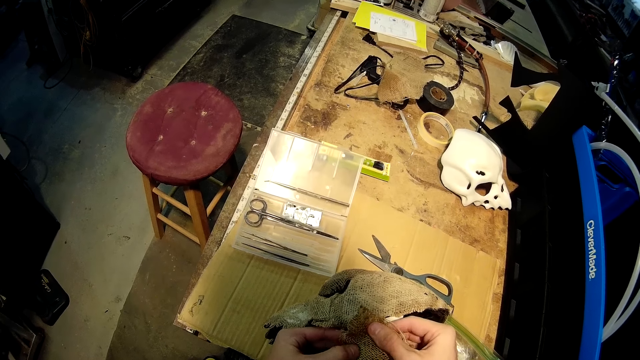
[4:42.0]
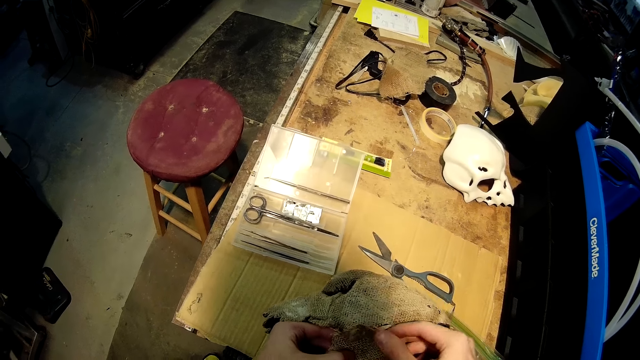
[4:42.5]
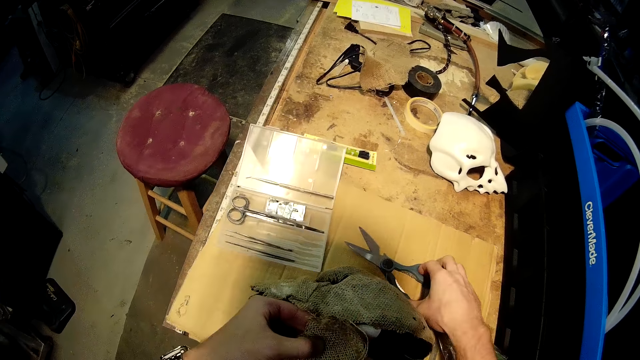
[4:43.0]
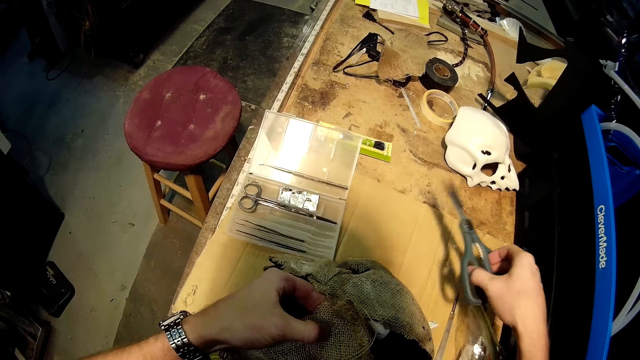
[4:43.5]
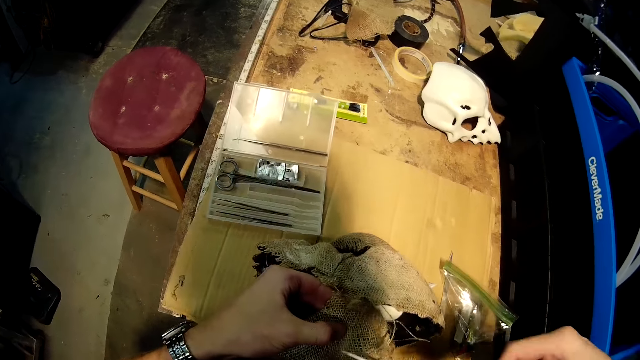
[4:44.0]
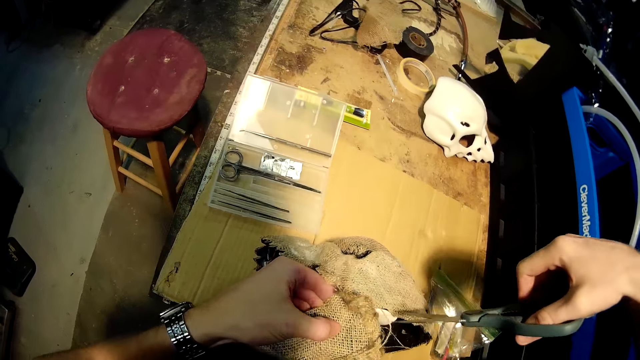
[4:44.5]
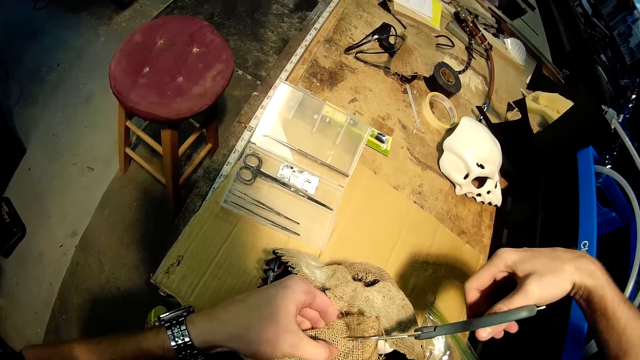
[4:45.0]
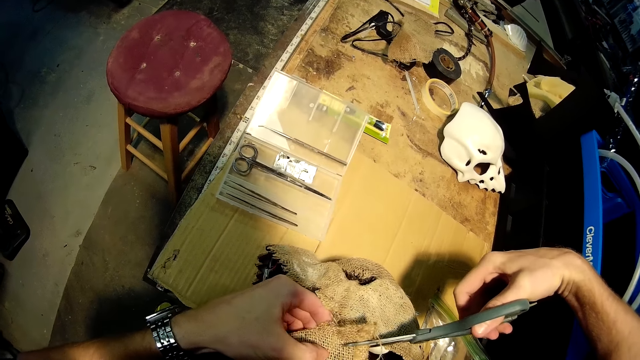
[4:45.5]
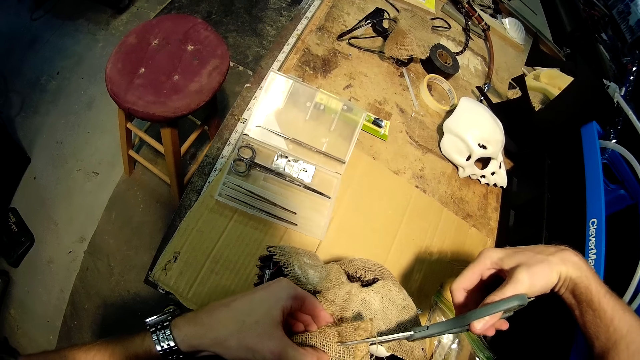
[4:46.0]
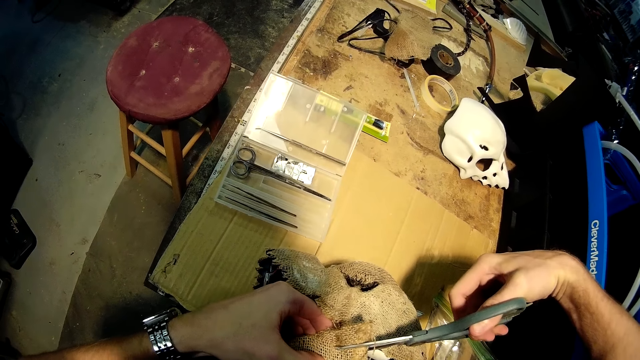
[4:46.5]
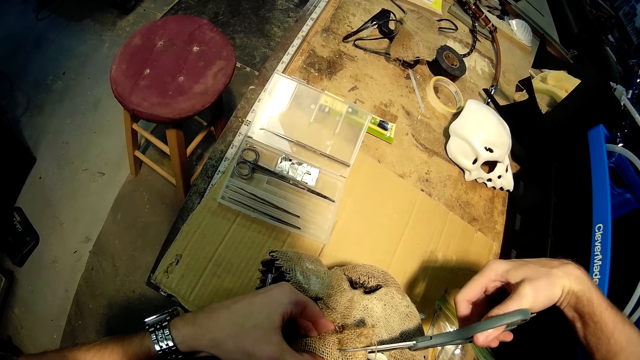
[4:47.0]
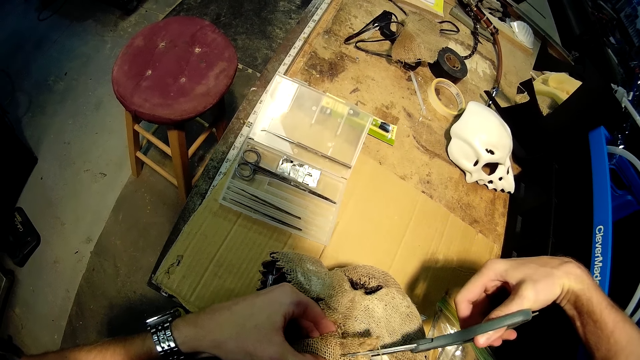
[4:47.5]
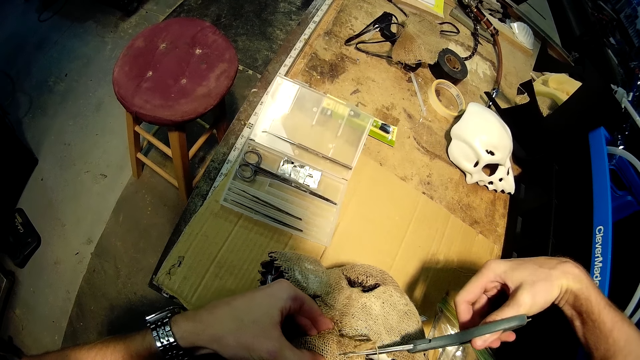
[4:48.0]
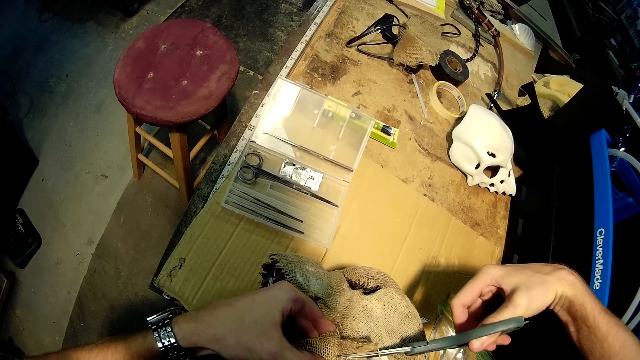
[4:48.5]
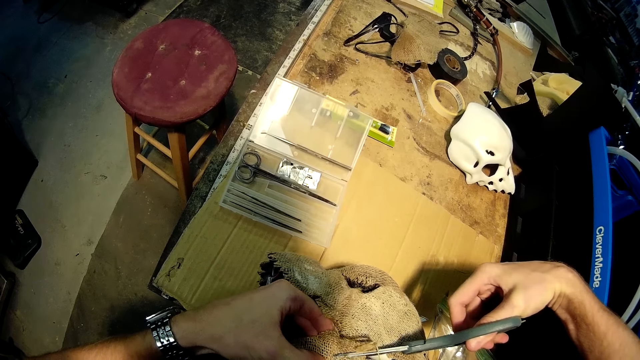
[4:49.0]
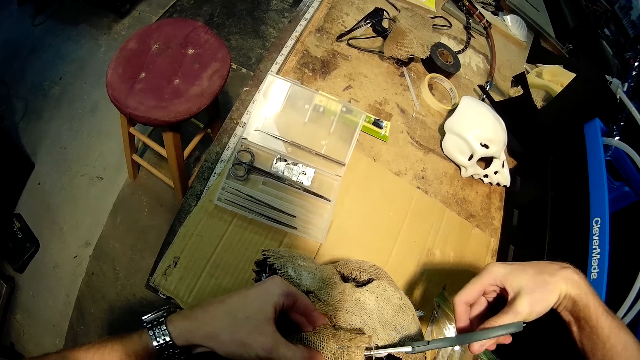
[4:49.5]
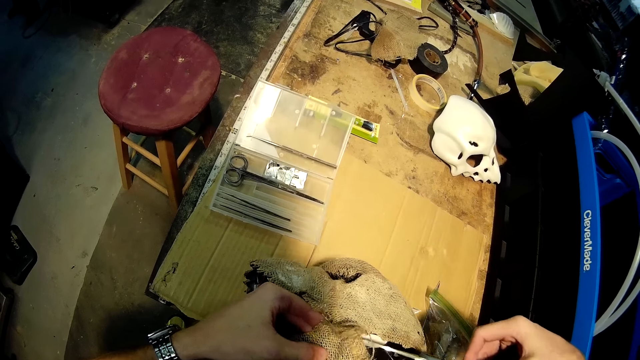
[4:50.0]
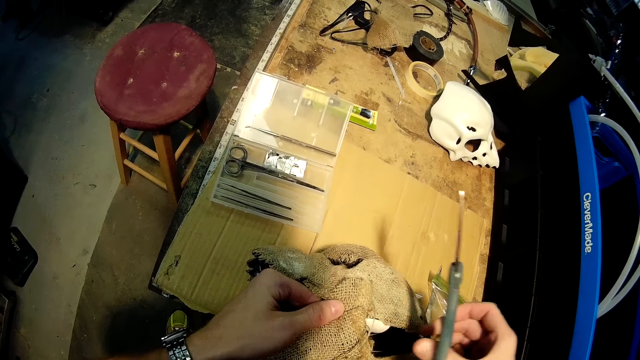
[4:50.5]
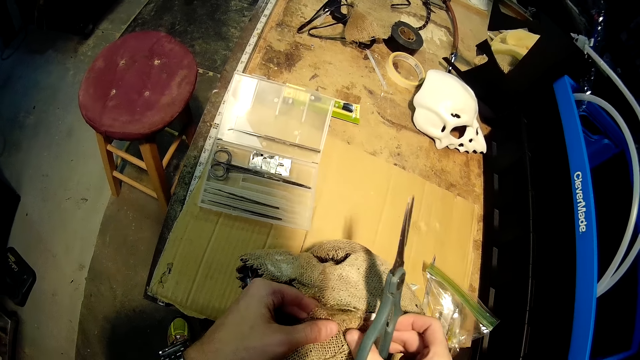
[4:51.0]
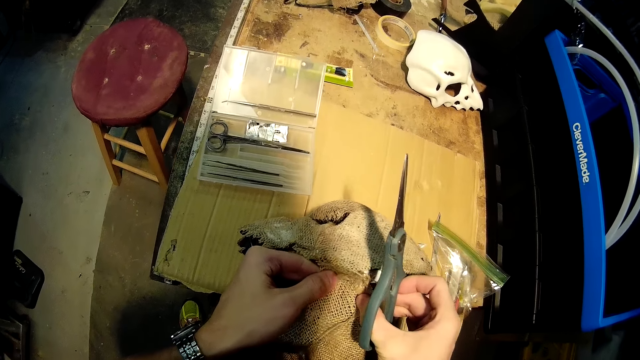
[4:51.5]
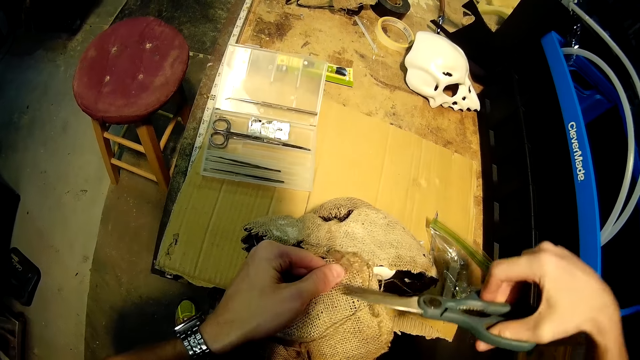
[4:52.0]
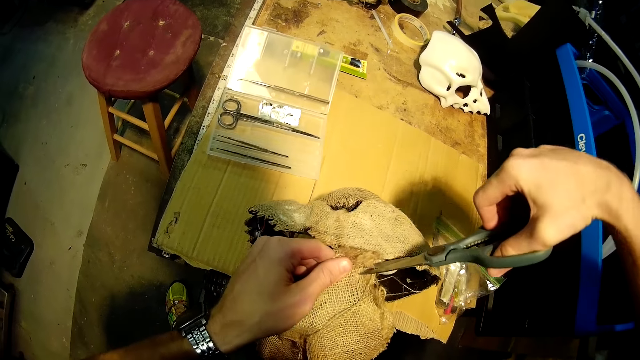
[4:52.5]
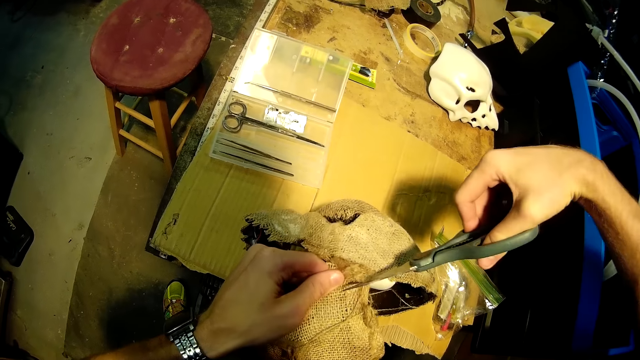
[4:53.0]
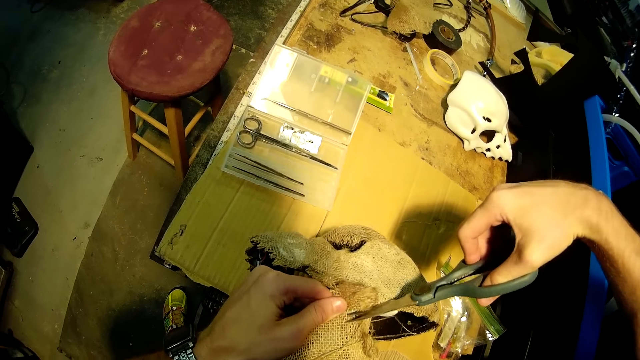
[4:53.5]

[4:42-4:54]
The camera wearer picks up the scissors on the table. They cut the skull cover fabric with the scissors.

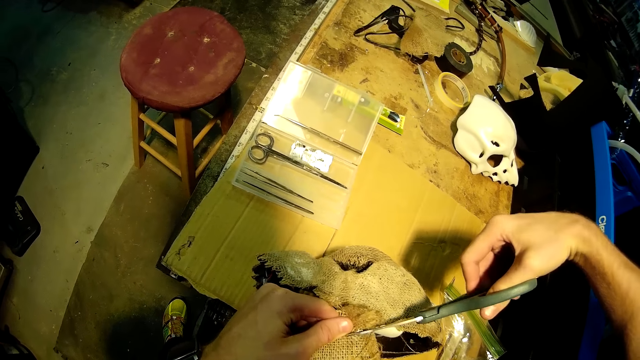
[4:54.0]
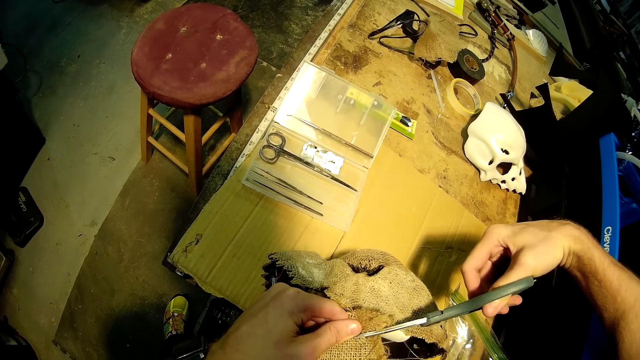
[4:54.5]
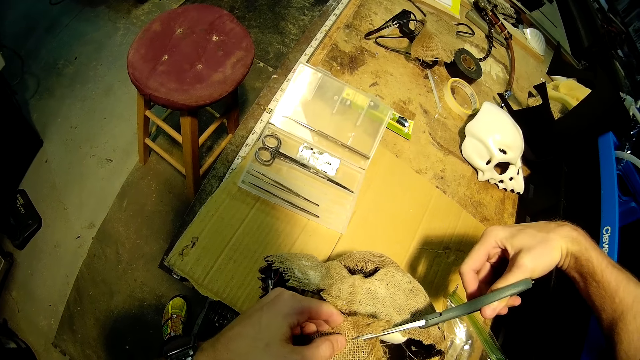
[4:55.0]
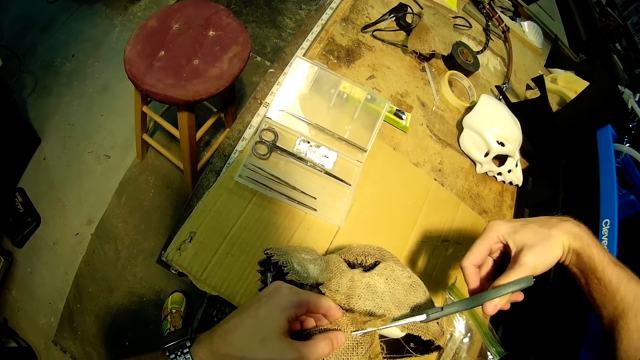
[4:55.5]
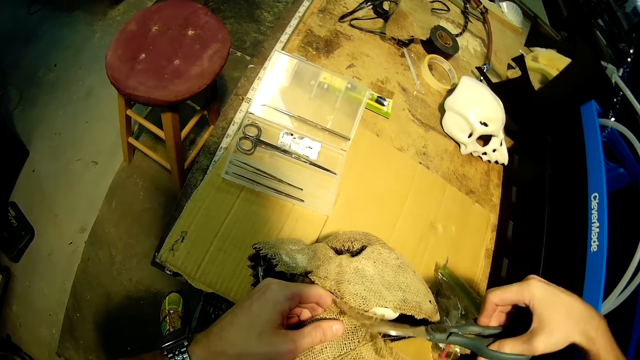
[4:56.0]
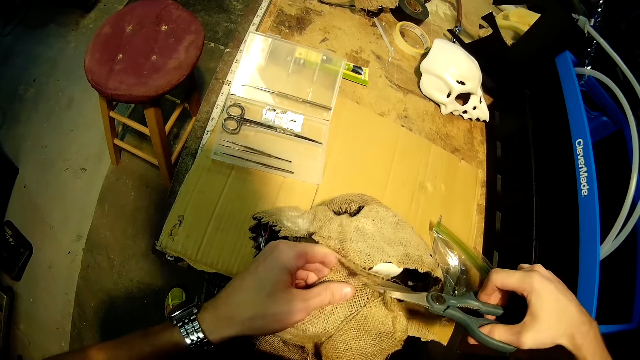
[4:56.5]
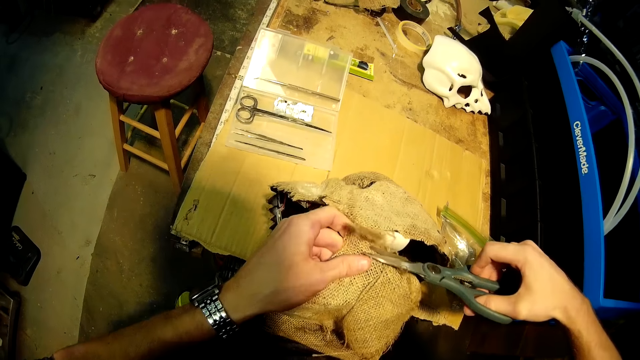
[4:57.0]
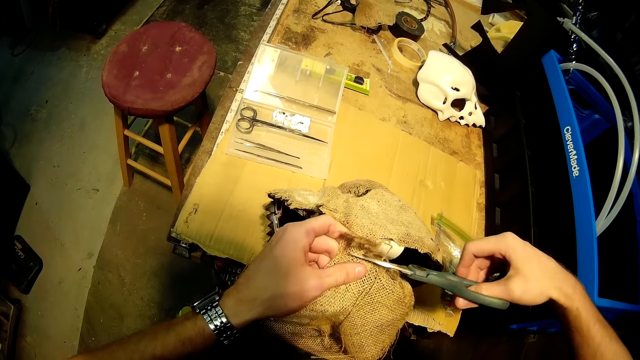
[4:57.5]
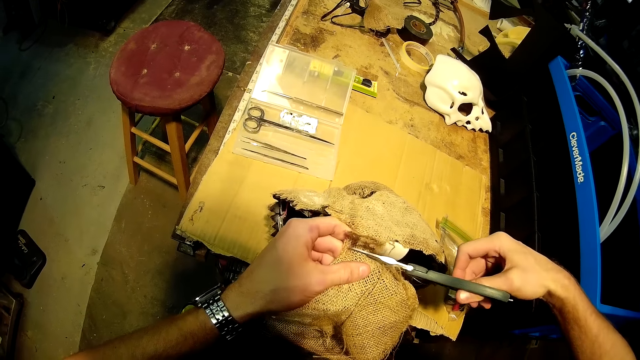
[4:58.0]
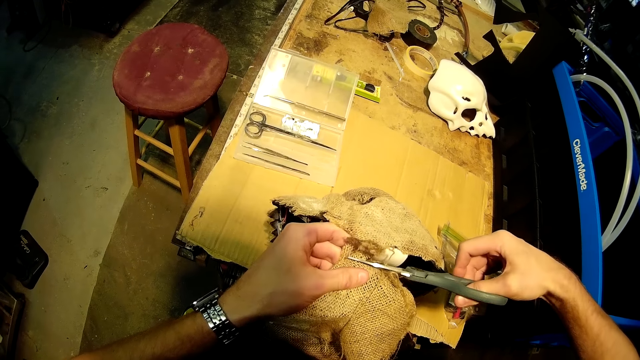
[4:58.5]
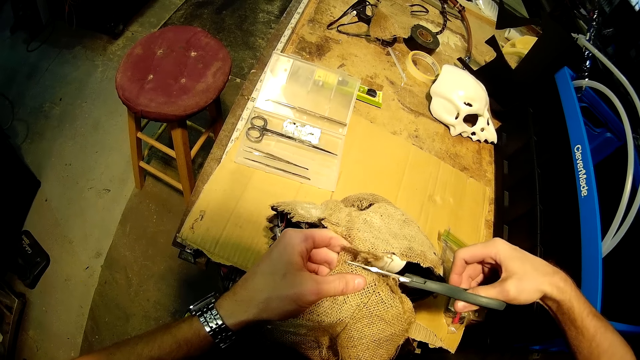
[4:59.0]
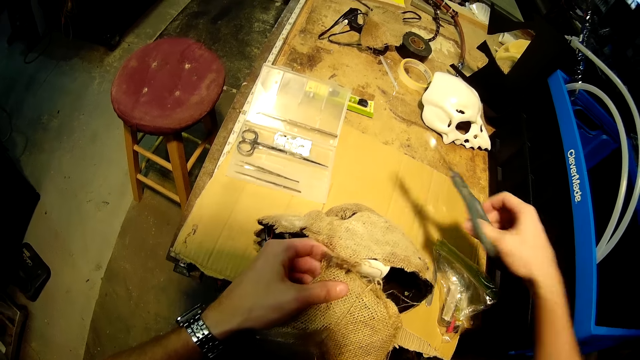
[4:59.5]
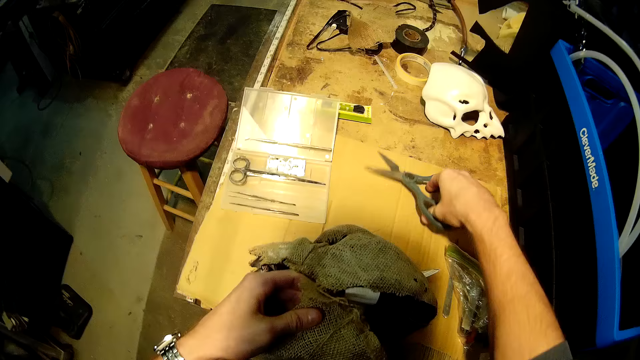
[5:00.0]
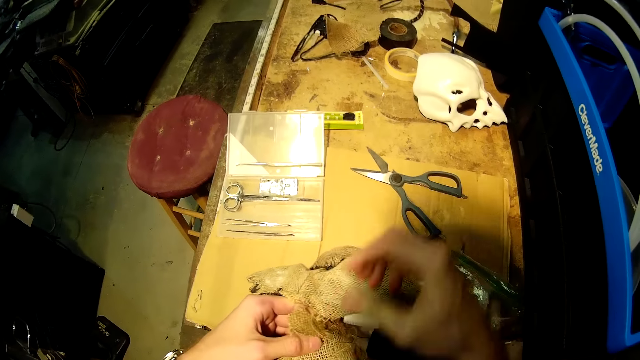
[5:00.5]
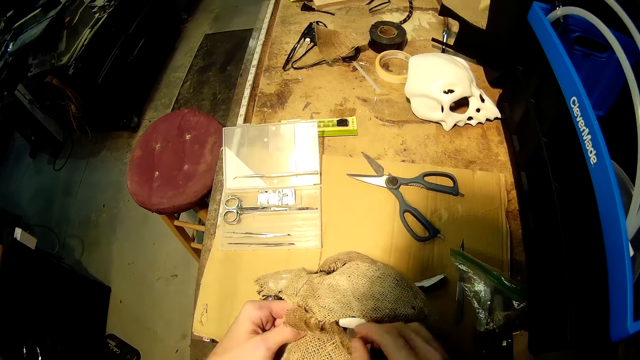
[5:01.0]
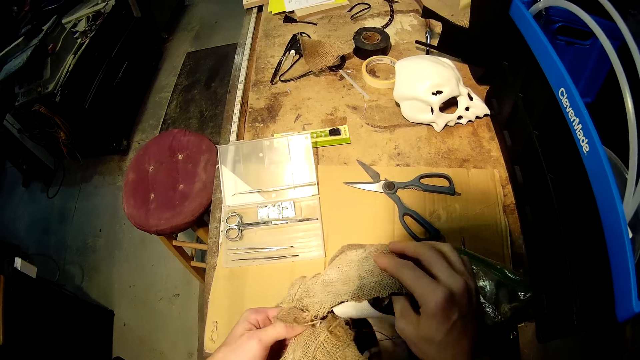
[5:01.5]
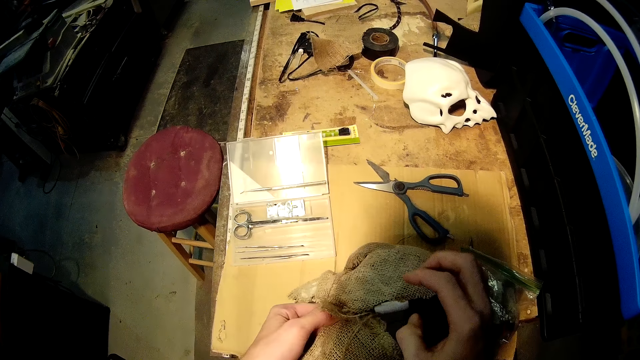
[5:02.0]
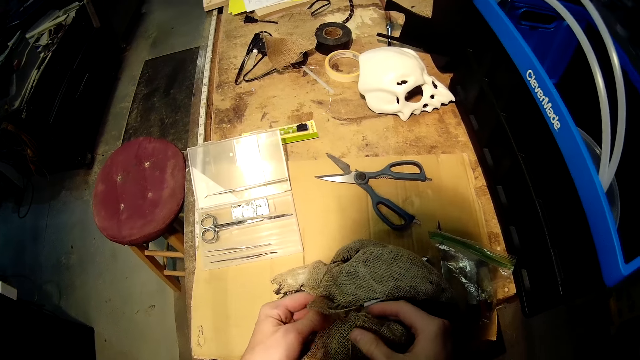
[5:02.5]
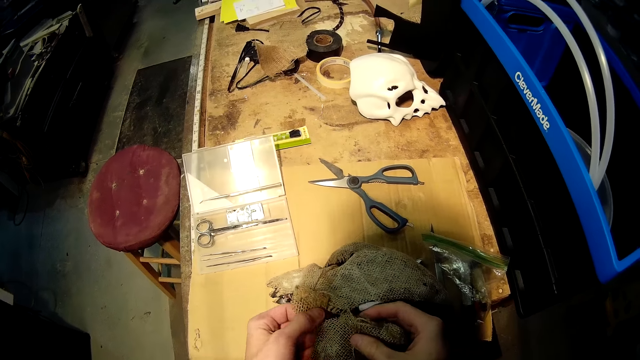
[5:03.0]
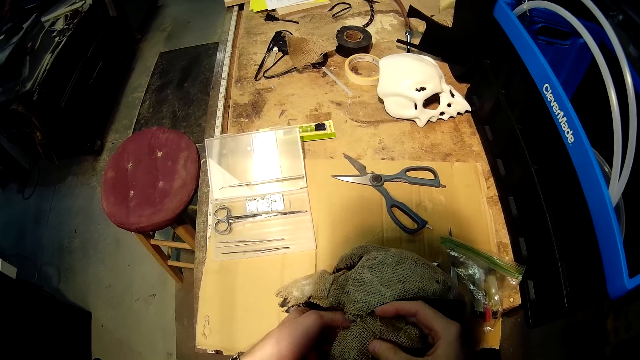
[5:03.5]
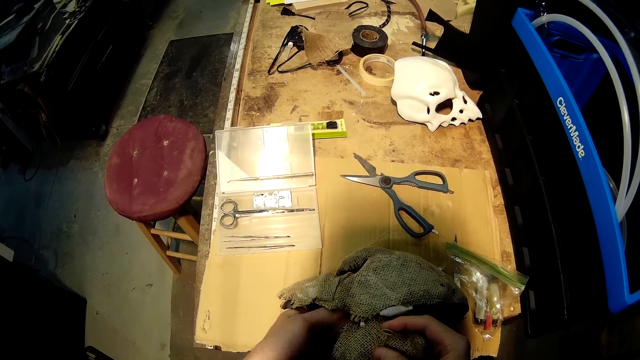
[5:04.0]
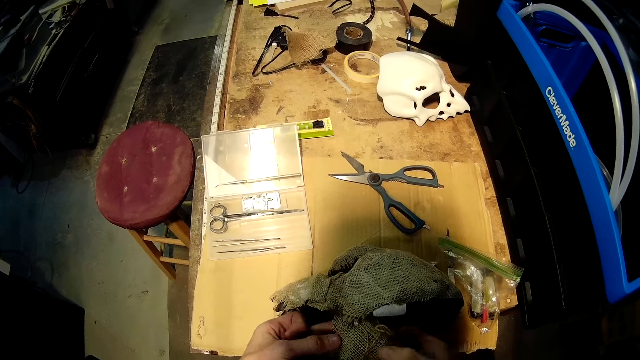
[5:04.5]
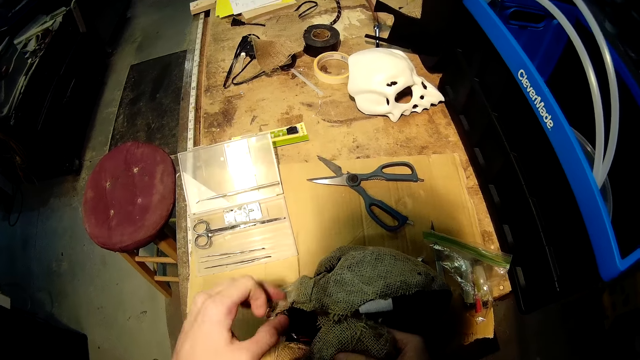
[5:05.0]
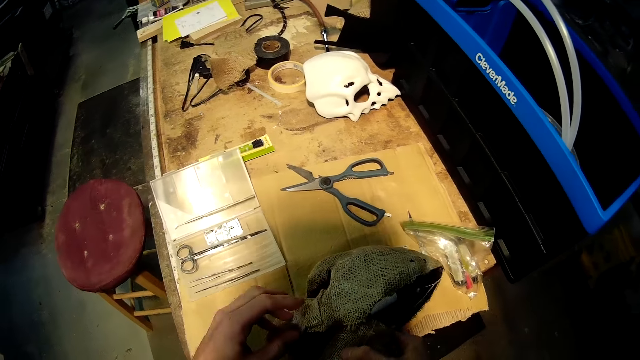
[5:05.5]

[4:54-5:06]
The camera wearer places the scissors on the work bench with his right hand. He adjusts the helmet on the work bench with both of his hands. He fixes the skull cover with his hands.
